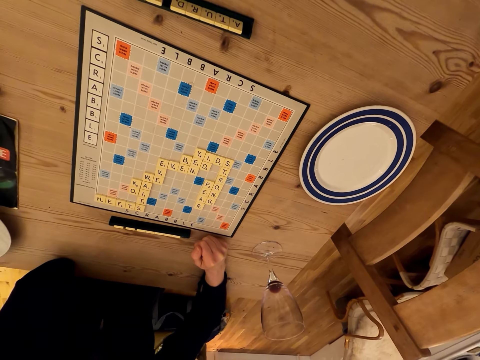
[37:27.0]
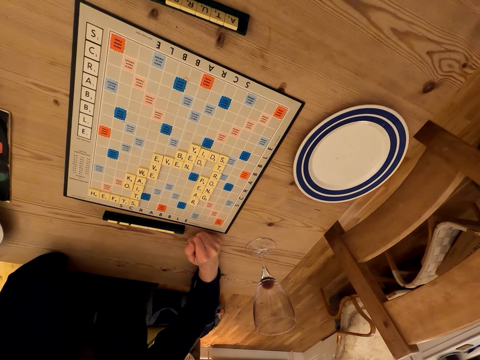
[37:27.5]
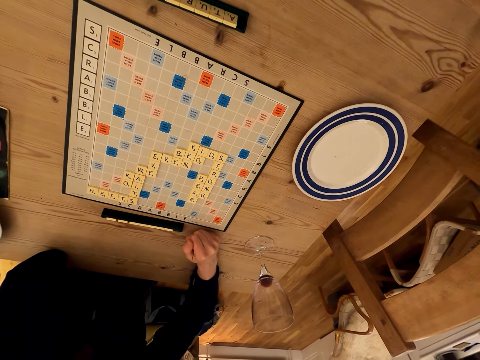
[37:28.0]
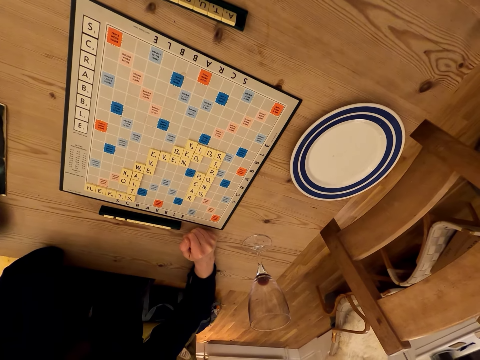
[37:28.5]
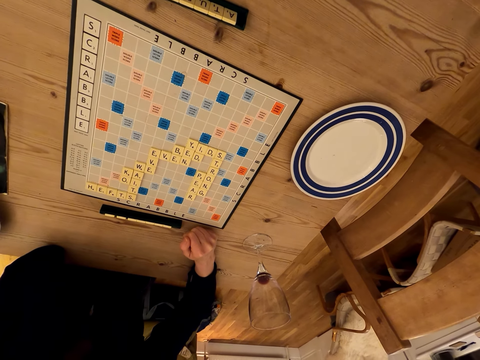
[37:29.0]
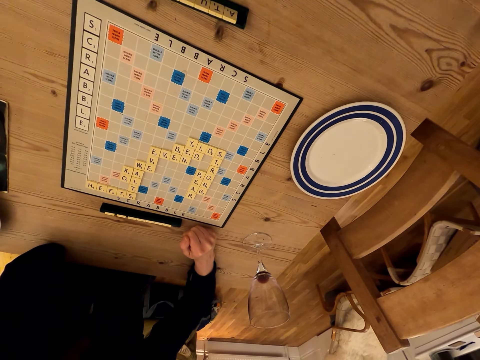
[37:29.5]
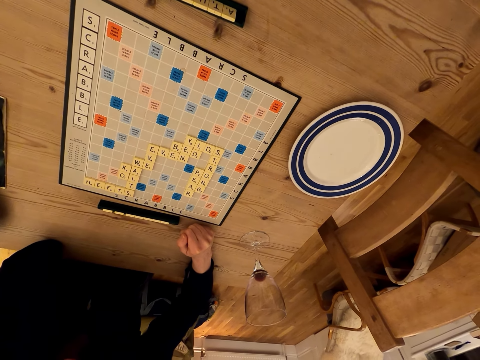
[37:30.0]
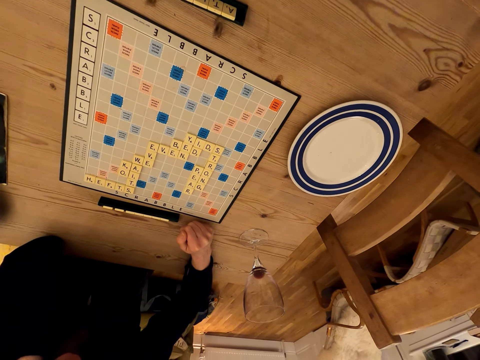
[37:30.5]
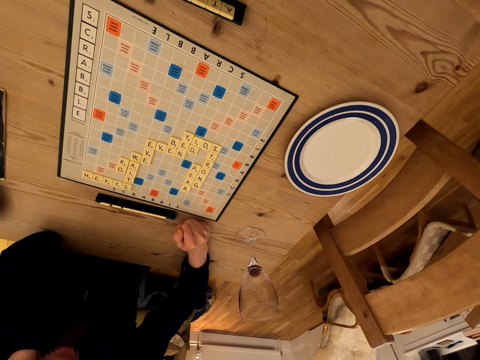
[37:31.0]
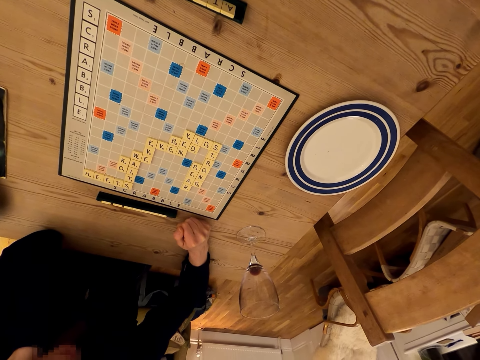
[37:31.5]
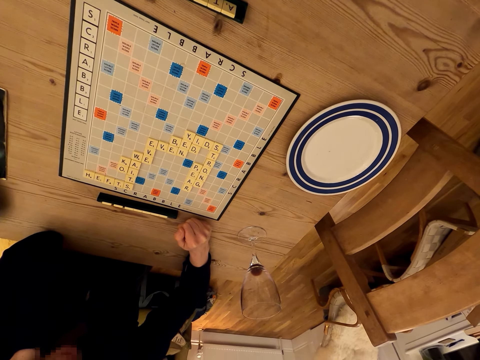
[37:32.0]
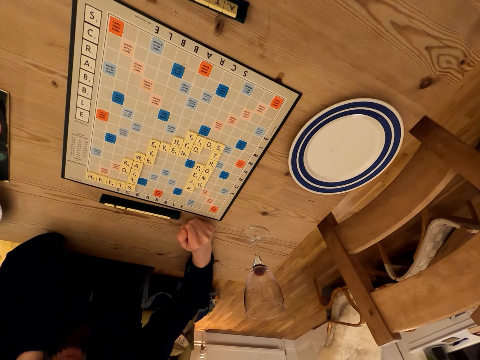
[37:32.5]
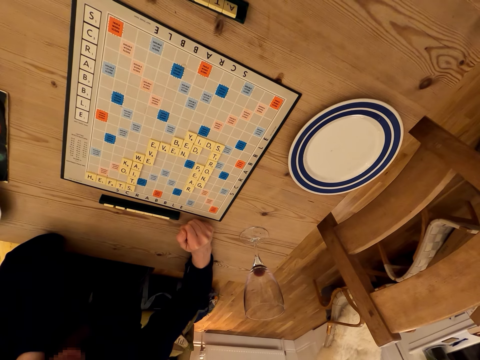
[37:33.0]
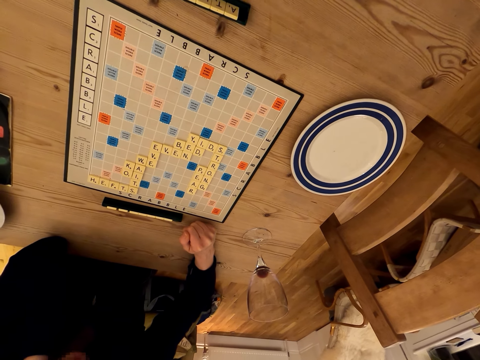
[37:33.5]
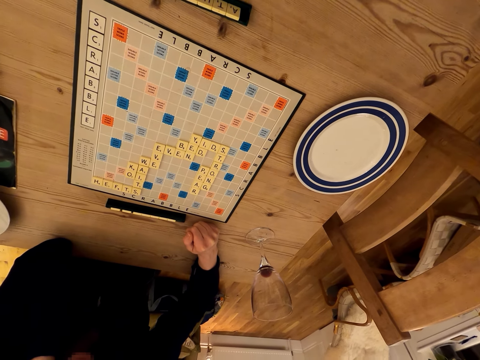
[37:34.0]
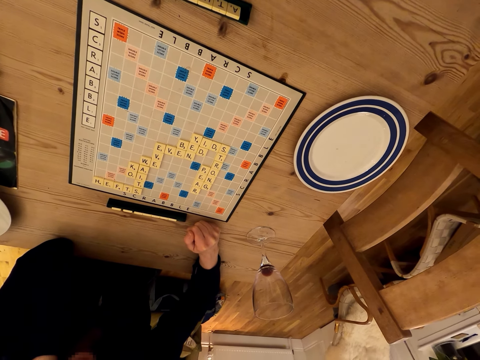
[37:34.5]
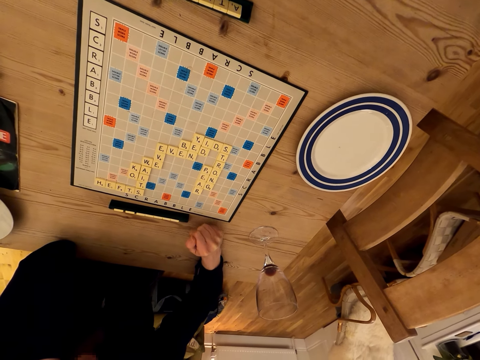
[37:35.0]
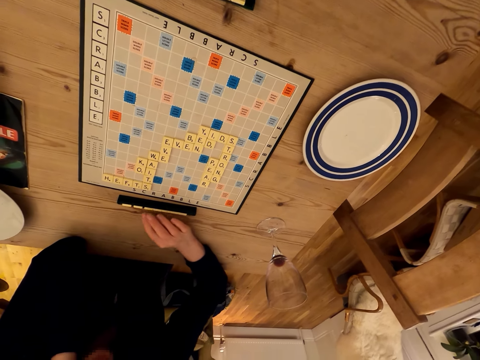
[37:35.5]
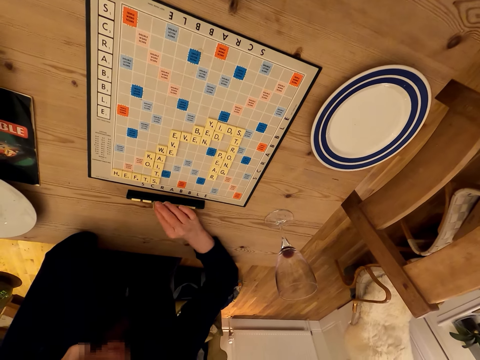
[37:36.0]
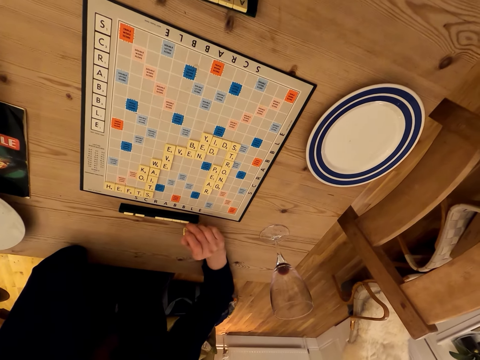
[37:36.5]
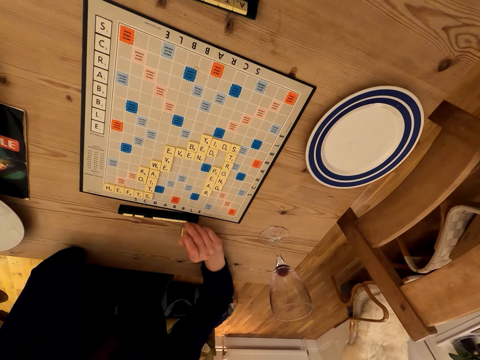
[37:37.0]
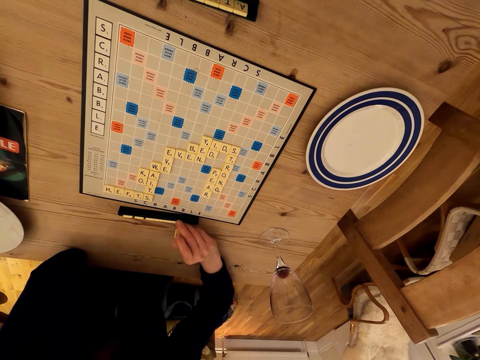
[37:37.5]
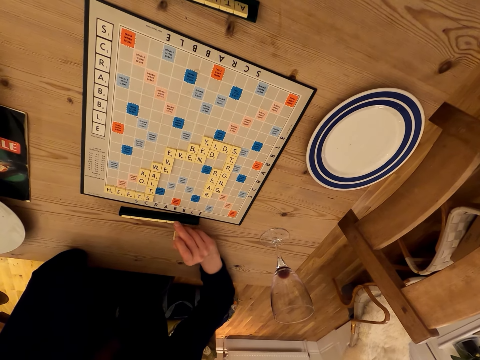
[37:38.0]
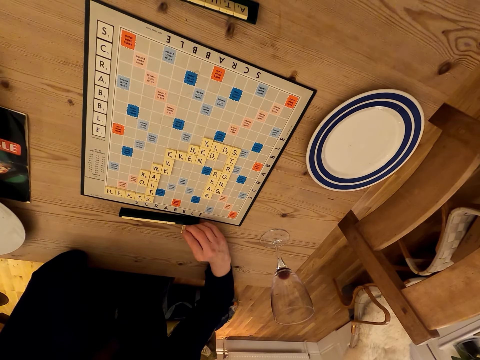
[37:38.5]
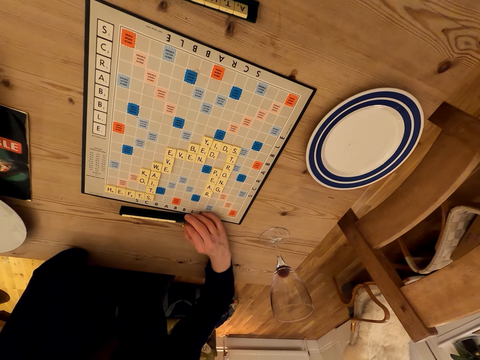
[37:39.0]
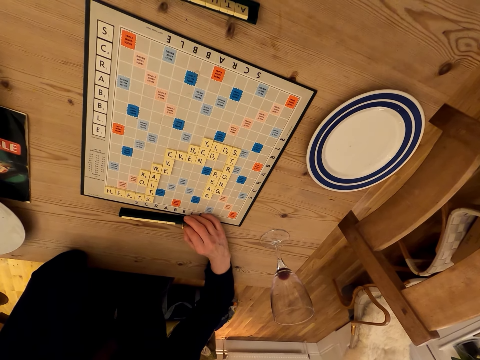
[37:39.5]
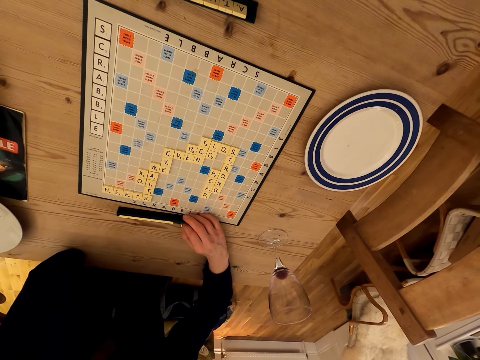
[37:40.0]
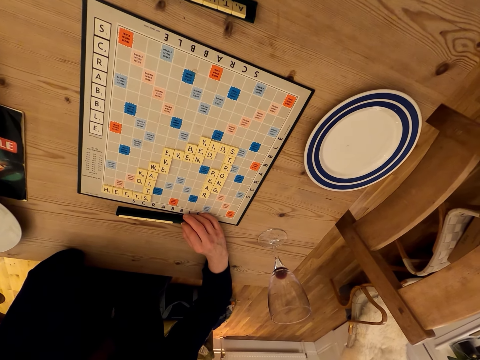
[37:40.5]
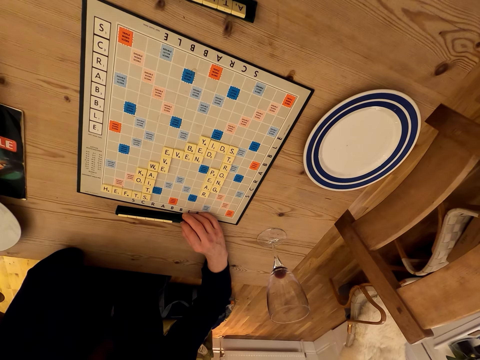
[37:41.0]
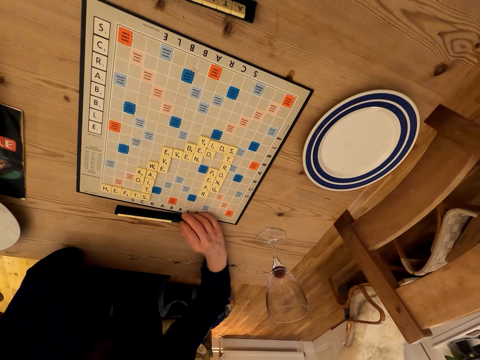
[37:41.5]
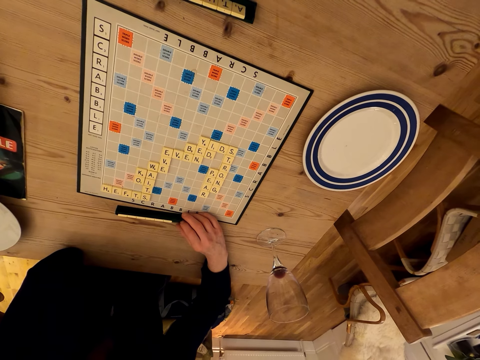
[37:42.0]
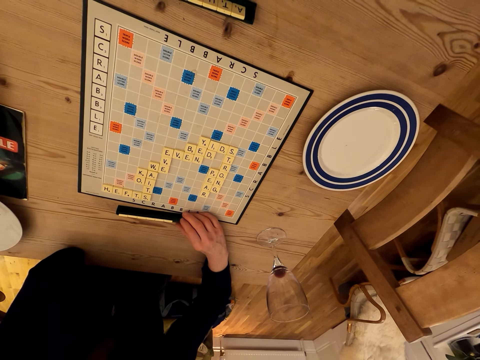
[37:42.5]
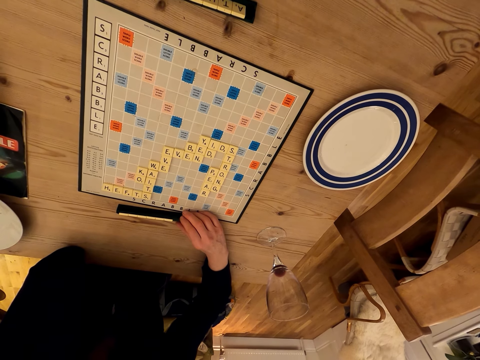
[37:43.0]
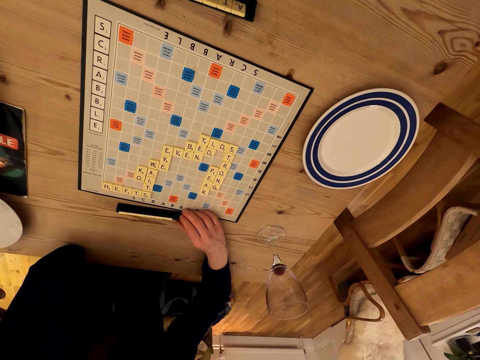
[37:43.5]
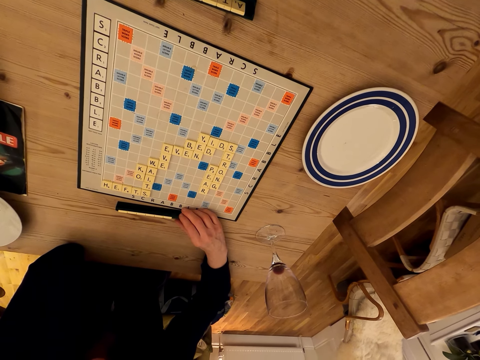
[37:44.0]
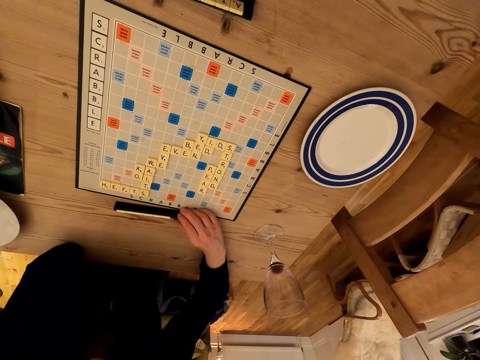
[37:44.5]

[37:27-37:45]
The camera wearer looks at the scrabble board. The person picks a scrabble tile, moves the tiles on the scrabble tile holder, arranges the tiles and puts the tile on the scrabble tile holder. The camera wearer looks at the scrabble board.

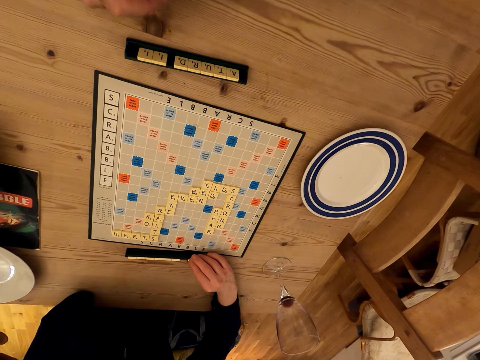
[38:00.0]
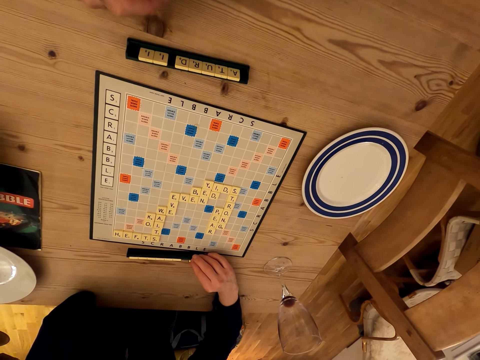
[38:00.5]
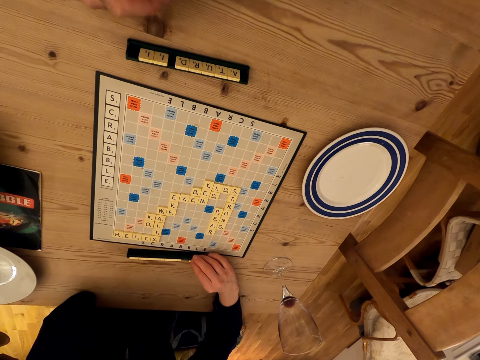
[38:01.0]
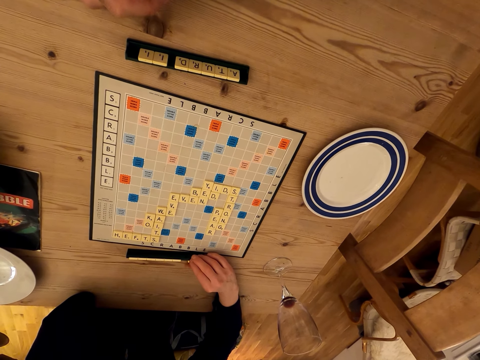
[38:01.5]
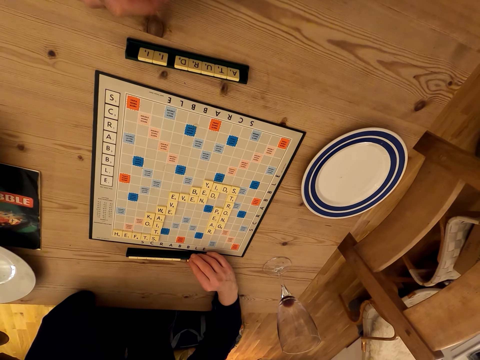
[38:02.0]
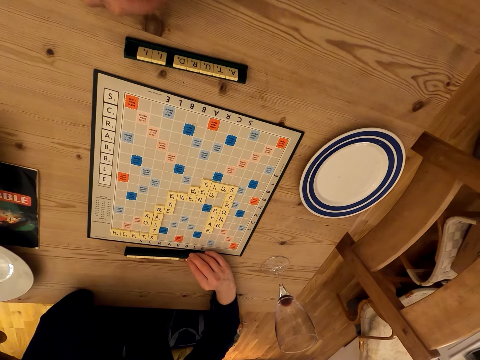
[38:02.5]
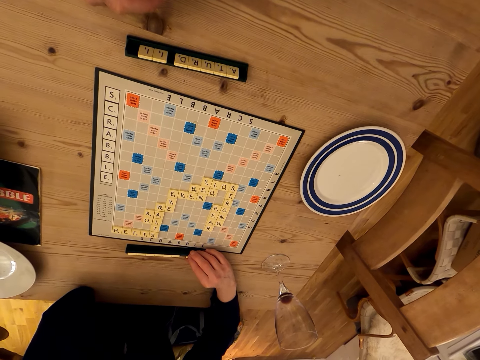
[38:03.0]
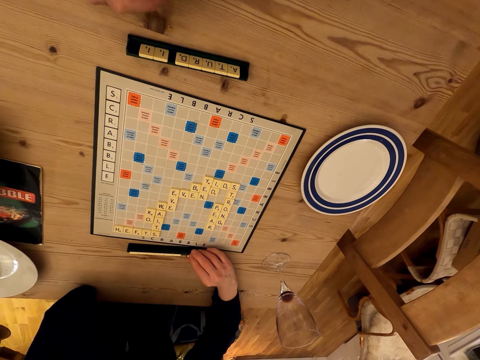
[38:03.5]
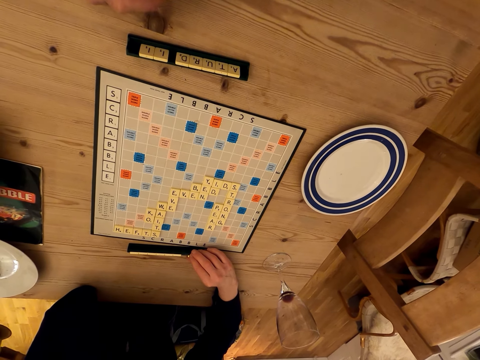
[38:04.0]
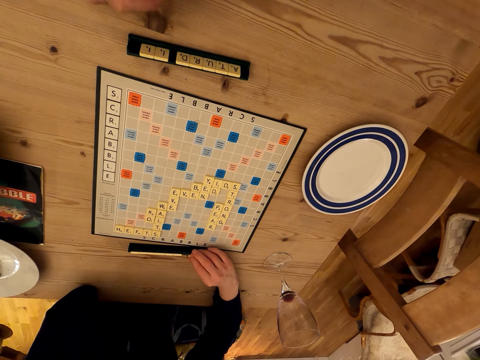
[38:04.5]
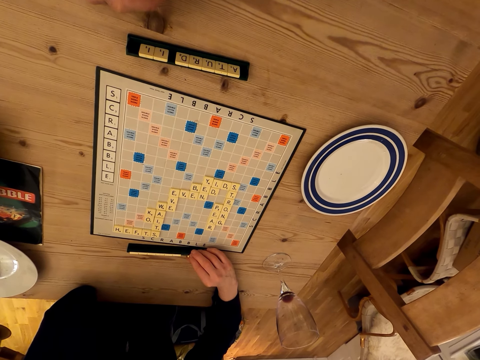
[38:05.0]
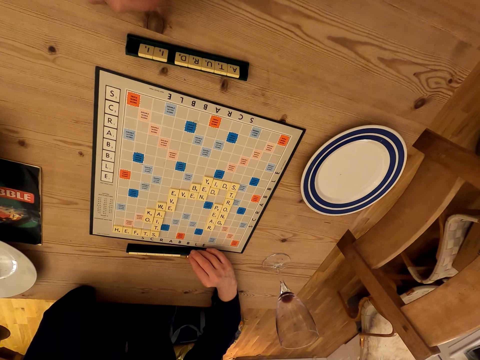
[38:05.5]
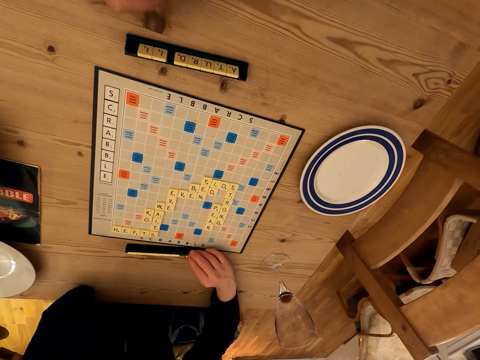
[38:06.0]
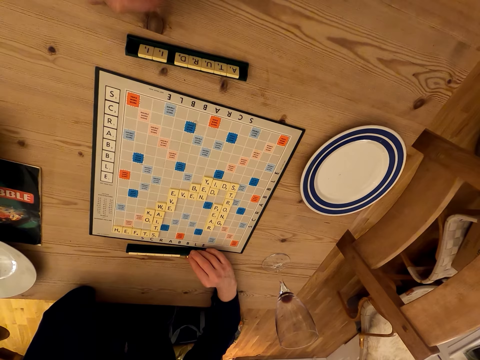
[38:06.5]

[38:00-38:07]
The person touches a tile.

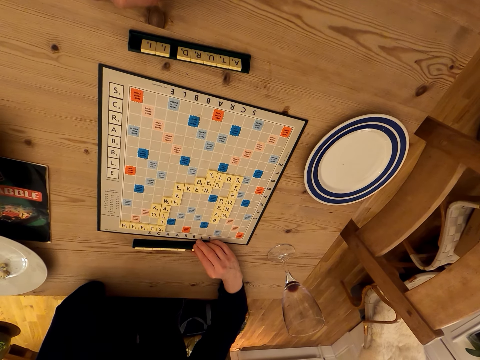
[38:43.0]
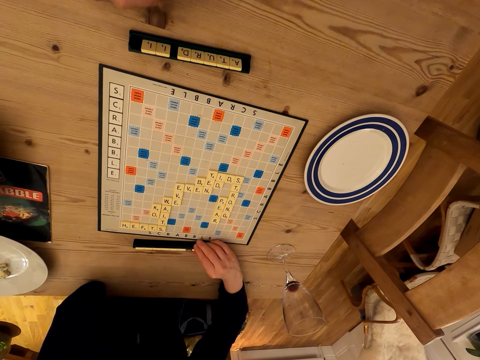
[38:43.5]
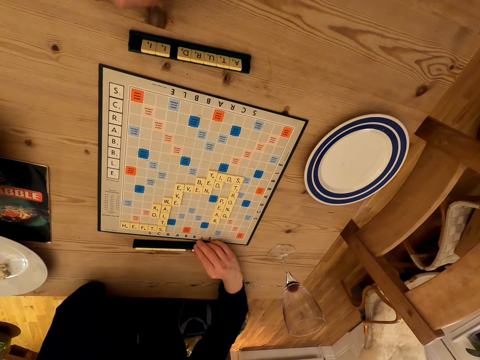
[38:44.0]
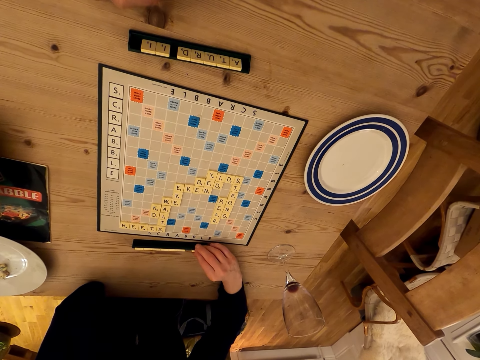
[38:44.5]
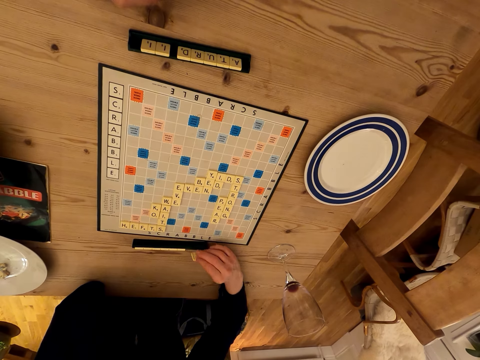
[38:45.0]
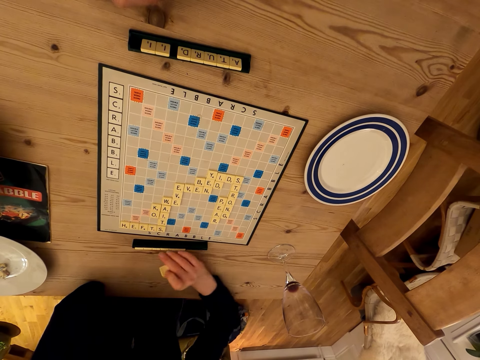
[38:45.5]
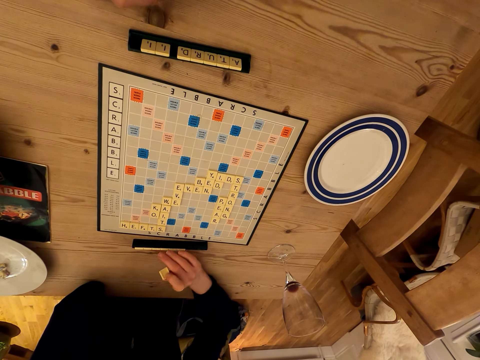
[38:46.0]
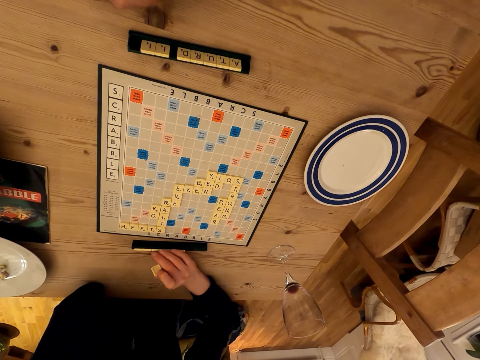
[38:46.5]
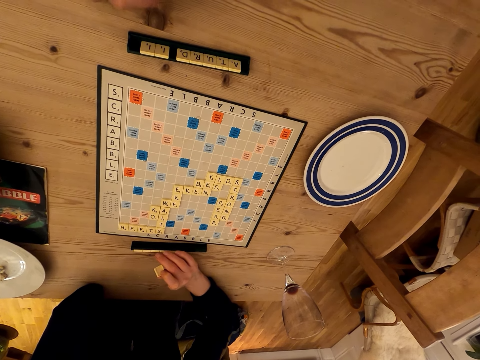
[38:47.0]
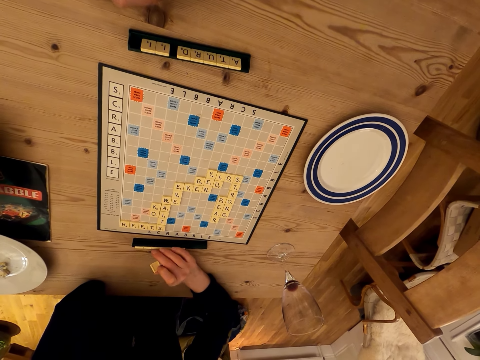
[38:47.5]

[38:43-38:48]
A person picks a scrabble tile.
